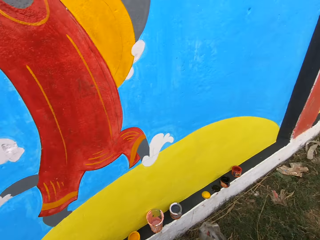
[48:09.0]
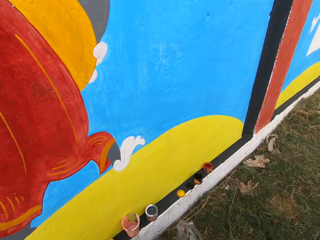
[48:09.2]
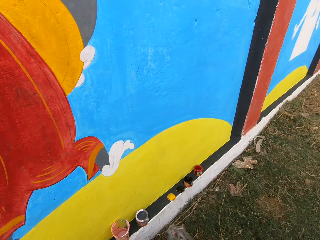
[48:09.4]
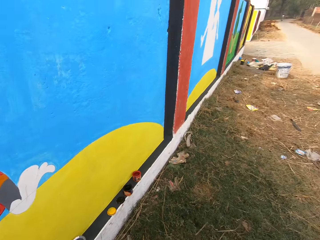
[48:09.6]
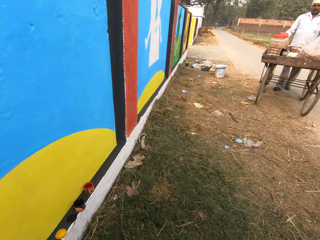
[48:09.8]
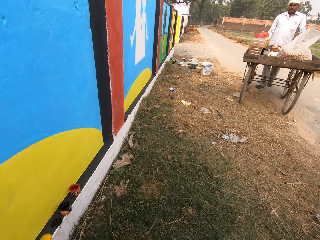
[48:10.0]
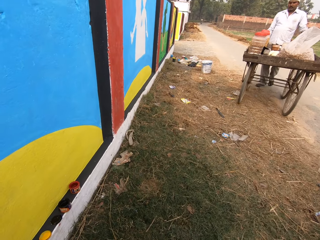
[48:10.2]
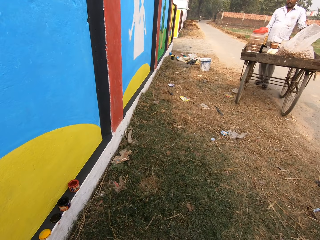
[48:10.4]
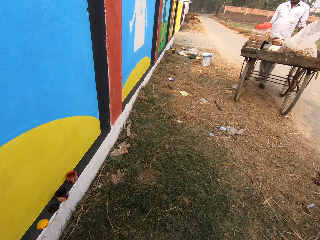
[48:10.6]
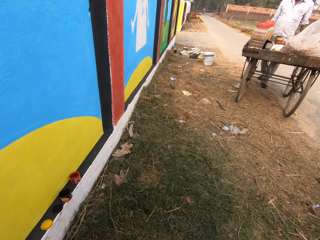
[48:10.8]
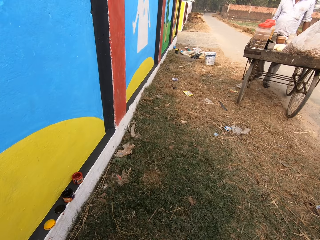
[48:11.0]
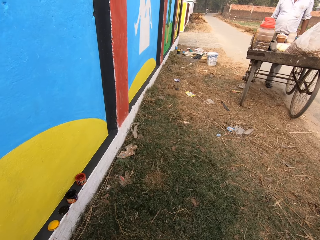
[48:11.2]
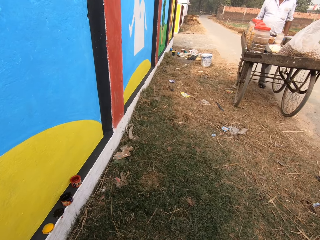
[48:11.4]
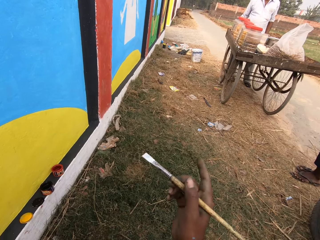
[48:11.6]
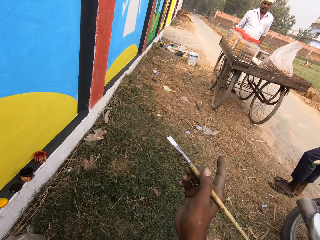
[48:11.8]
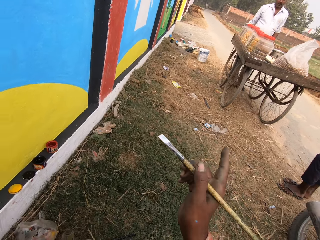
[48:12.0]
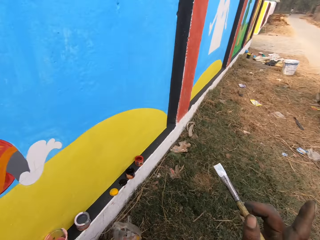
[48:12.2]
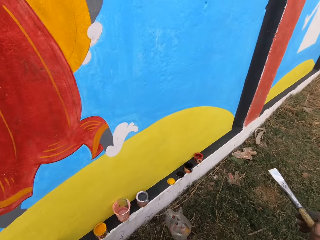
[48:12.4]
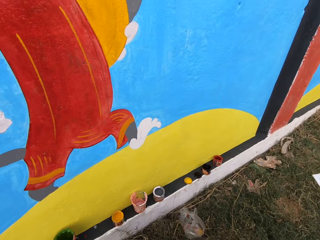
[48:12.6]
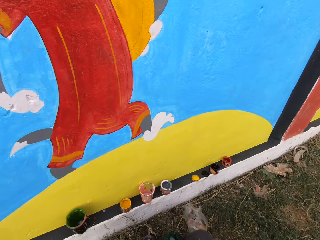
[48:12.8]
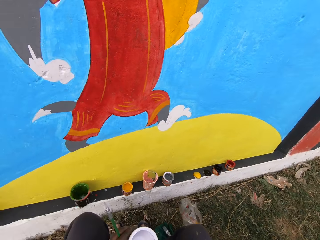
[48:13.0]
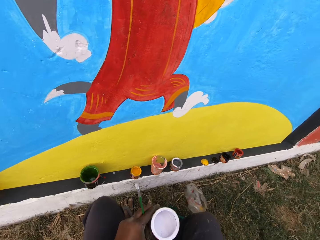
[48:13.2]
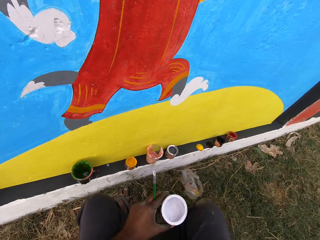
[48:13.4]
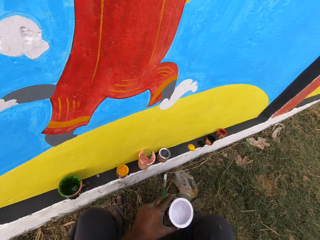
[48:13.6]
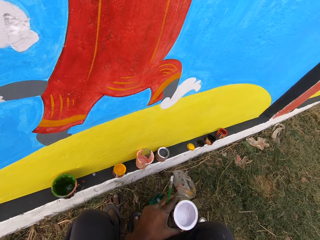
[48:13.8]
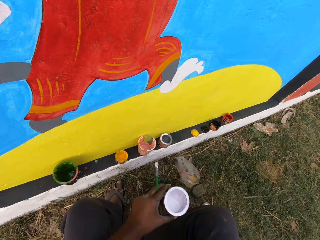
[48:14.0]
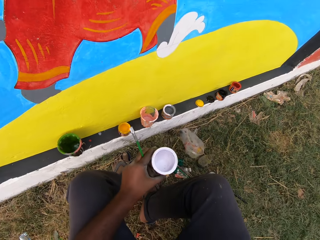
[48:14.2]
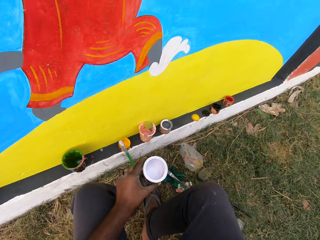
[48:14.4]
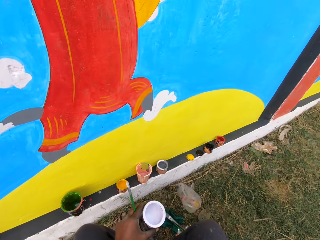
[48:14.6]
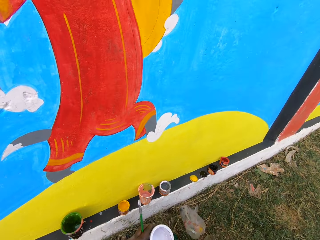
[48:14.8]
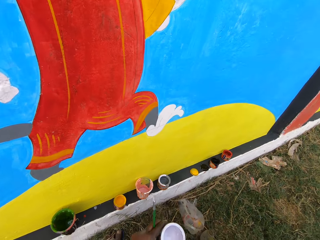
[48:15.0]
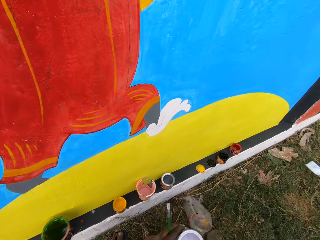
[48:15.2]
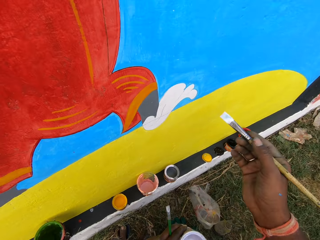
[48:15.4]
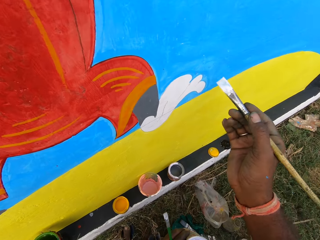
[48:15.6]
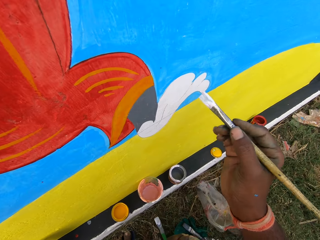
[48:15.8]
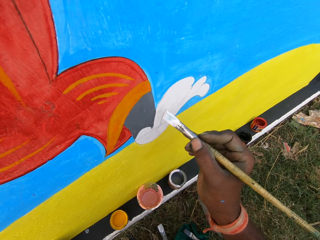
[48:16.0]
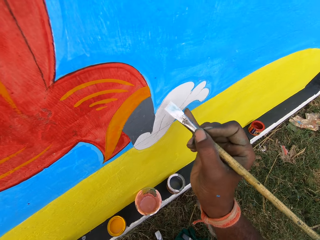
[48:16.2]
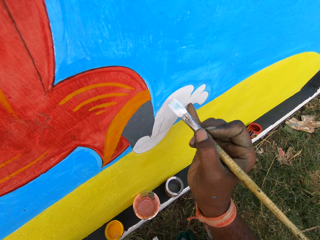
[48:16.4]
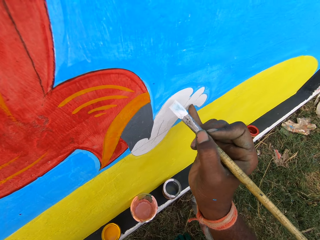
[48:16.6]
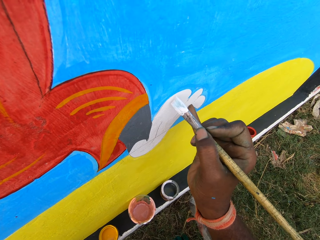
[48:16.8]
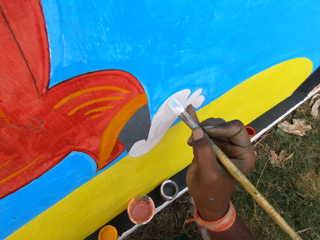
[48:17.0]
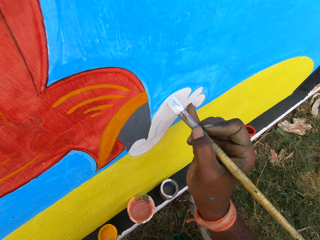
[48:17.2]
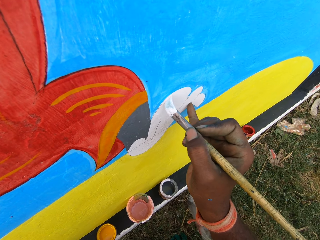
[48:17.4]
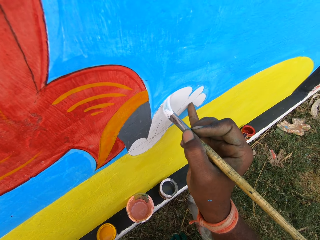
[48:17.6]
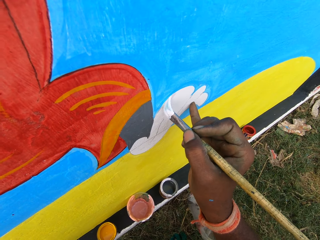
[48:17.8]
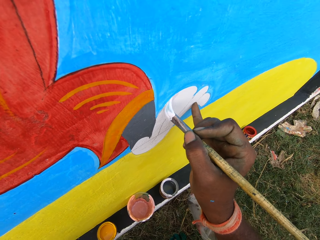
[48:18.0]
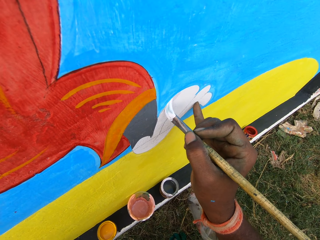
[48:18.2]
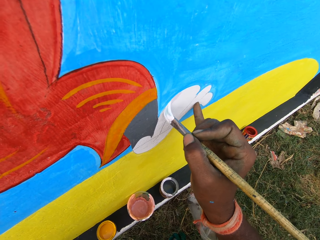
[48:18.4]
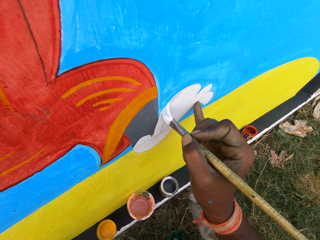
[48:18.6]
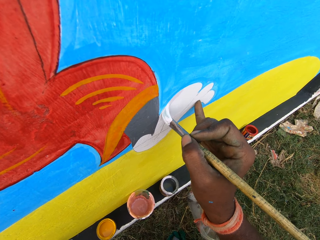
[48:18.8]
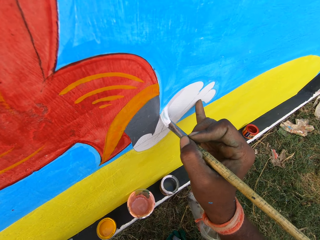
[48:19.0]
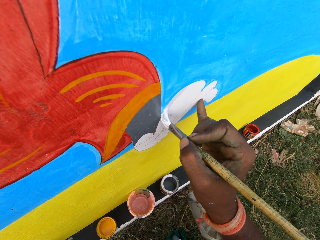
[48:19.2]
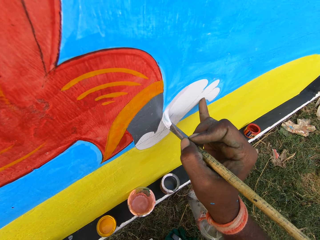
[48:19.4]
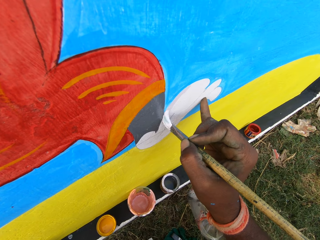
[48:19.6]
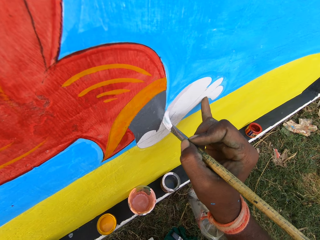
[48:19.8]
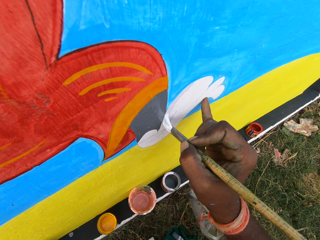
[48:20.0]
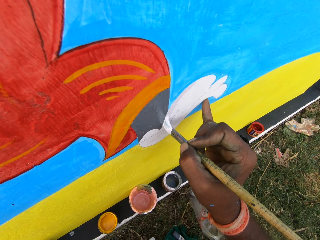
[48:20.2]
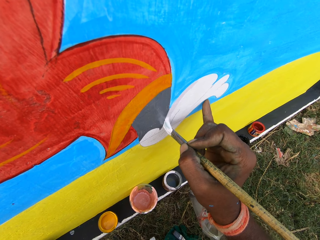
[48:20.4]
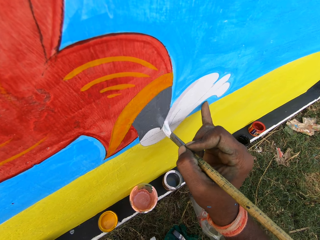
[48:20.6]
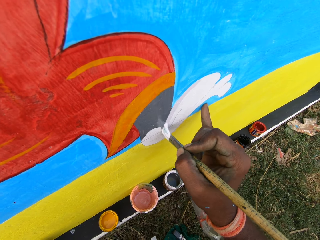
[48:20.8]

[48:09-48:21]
The camera wearer looks to the right. He points at the man with his right hand. He turns around and adjusts his position. He paints the wall with the paint brush.

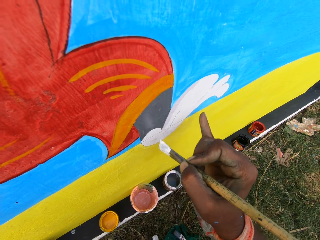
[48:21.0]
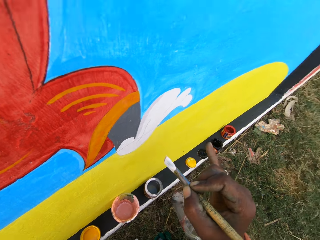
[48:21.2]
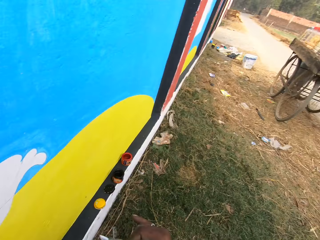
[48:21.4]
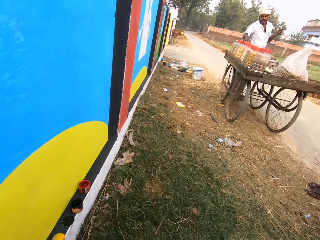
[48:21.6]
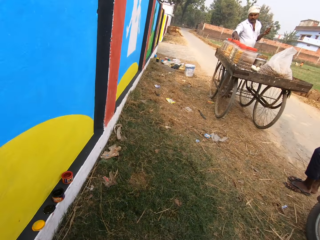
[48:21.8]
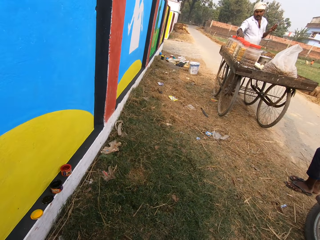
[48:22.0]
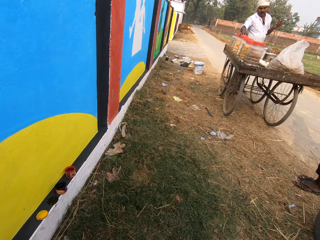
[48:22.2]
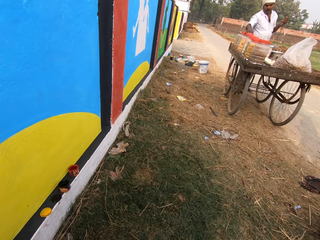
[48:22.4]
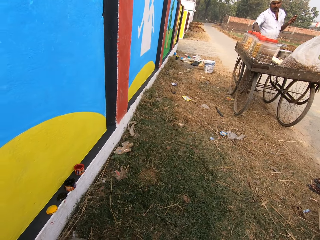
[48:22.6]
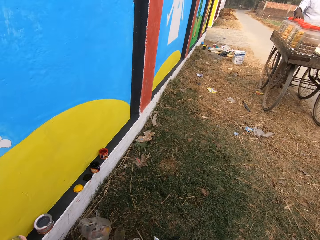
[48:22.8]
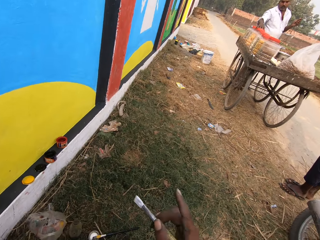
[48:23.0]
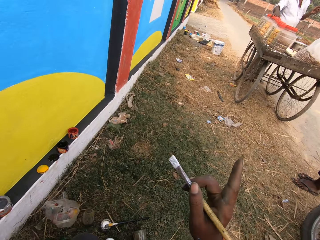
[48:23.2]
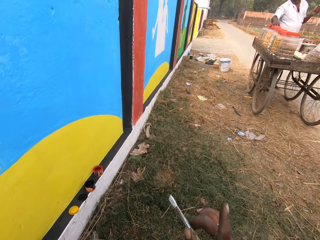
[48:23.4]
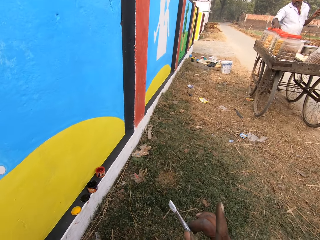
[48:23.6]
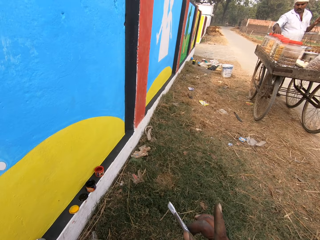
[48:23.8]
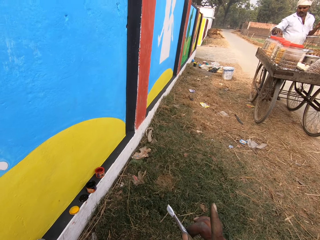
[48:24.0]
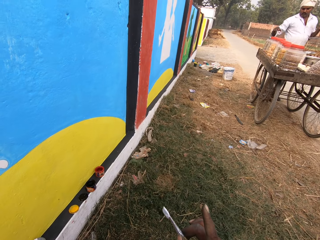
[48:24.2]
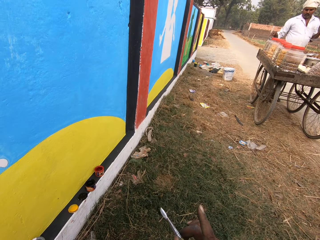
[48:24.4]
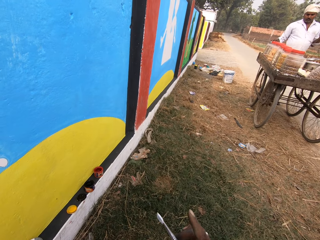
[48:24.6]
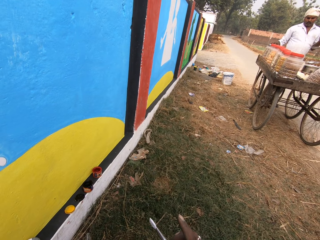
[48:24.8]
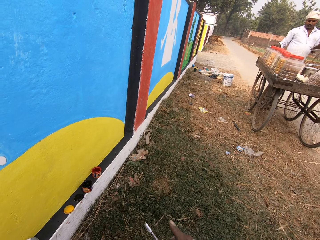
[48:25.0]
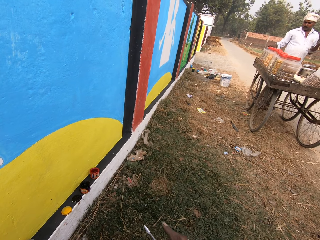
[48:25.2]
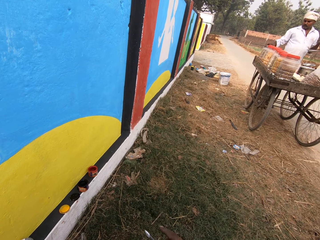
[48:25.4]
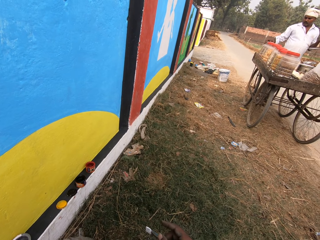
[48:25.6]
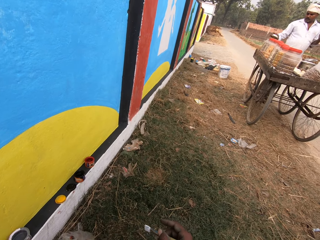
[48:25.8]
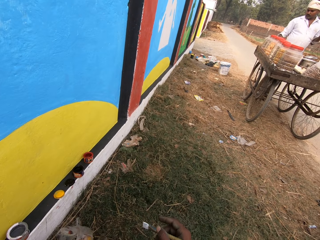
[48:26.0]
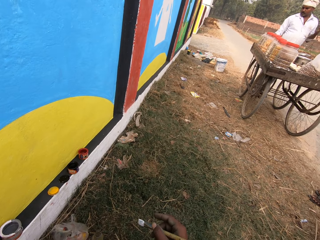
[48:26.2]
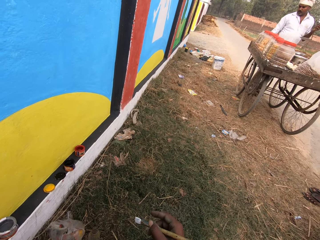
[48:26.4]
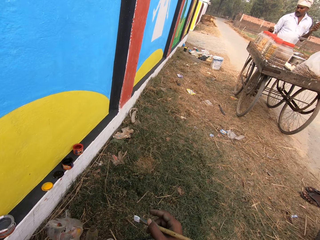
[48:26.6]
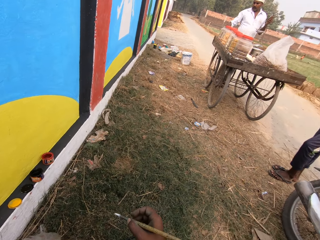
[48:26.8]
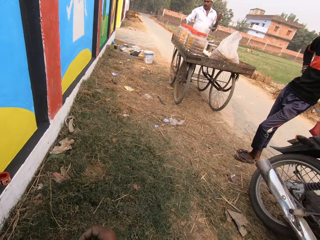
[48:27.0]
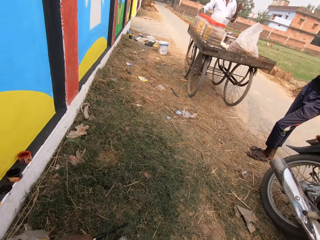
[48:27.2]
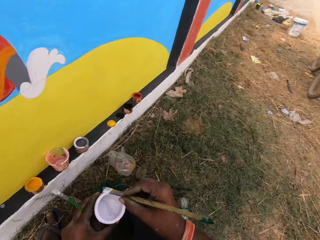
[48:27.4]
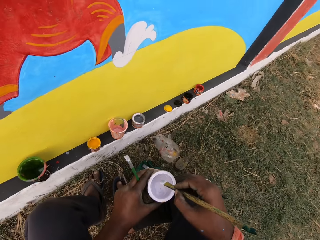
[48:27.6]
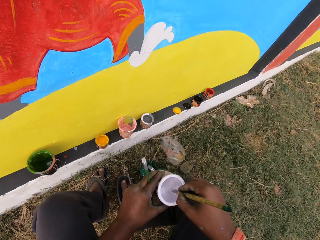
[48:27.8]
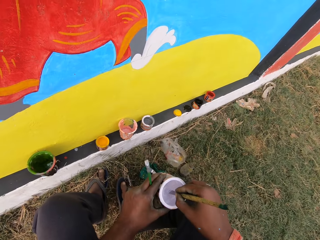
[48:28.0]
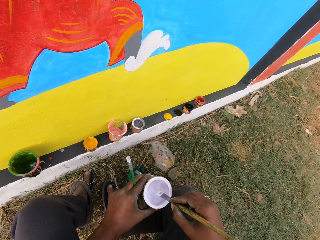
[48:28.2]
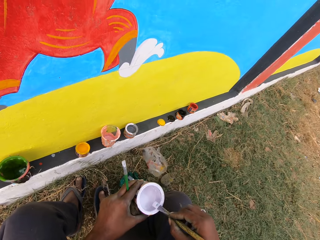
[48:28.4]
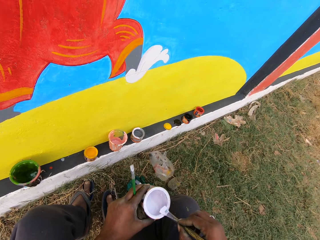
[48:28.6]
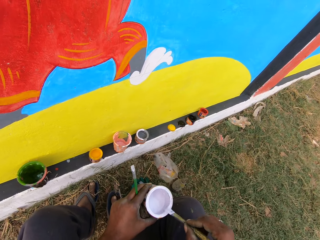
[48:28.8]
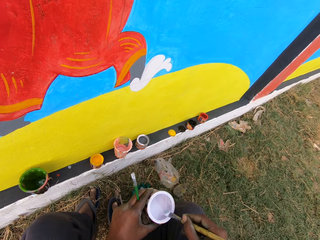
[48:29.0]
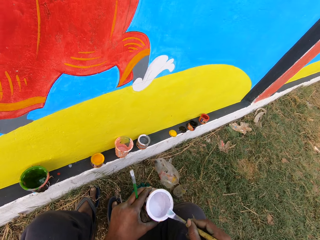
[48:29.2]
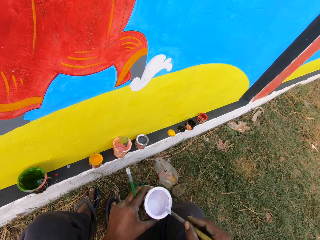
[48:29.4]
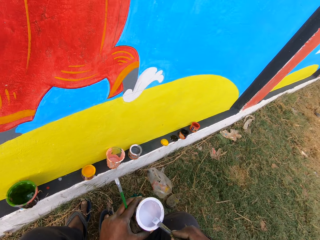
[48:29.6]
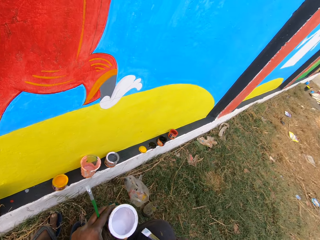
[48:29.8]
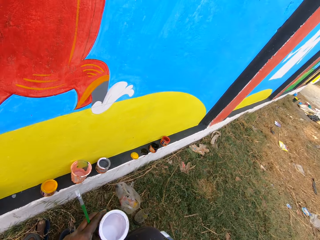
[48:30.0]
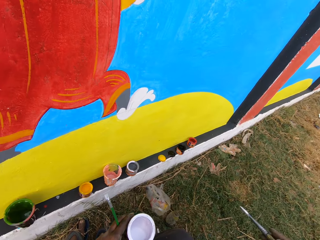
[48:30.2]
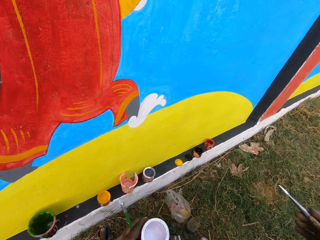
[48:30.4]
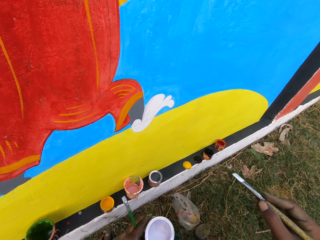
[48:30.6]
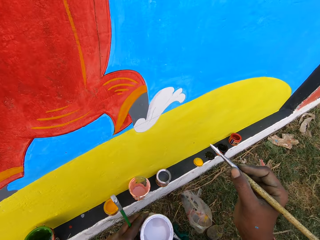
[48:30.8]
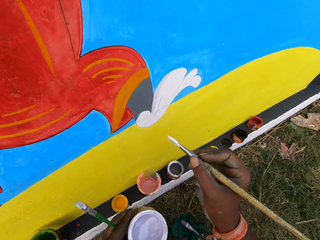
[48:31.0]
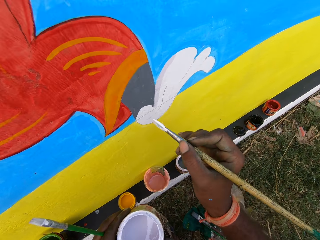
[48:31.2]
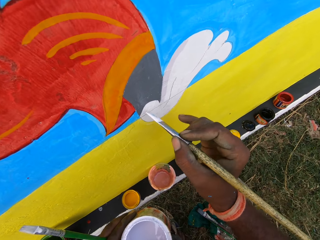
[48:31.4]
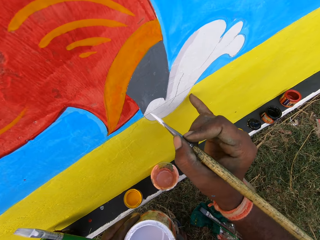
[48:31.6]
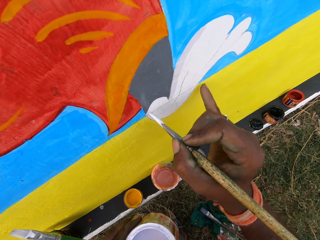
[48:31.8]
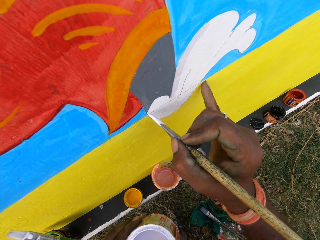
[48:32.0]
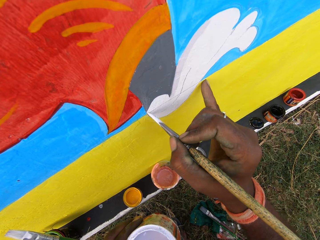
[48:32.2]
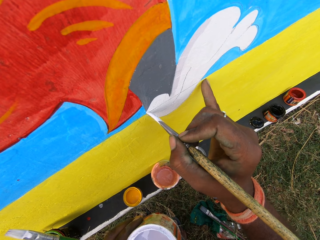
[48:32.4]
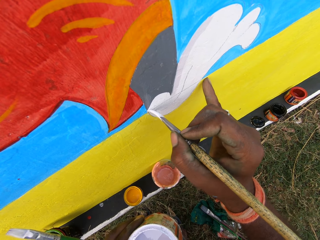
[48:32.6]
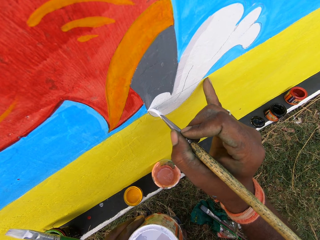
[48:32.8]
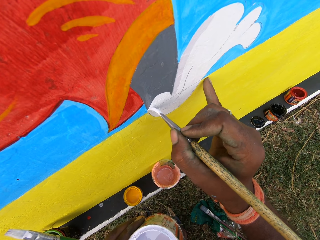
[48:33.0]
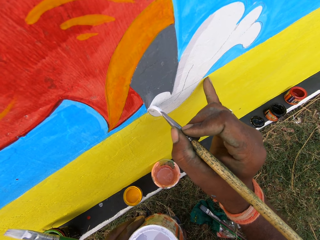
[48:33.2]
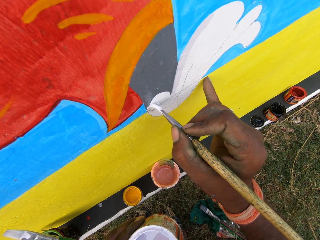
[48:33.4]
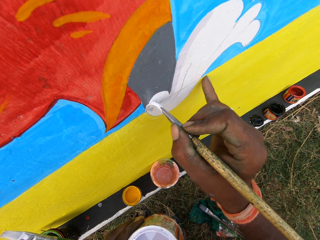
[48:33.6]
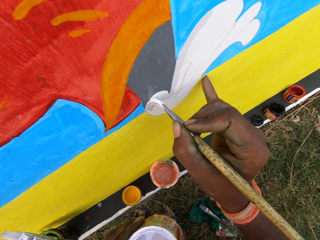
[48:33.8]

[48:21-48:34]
The camera wearer turns around. He looks to the right. He points at the man with his right hand. He turns around. He dips the flat paint brush in the paint can with his right hand. He rubs the paint brush on the edge of the paint can. He shakes his hand. He paints the wall with the paint brush.
